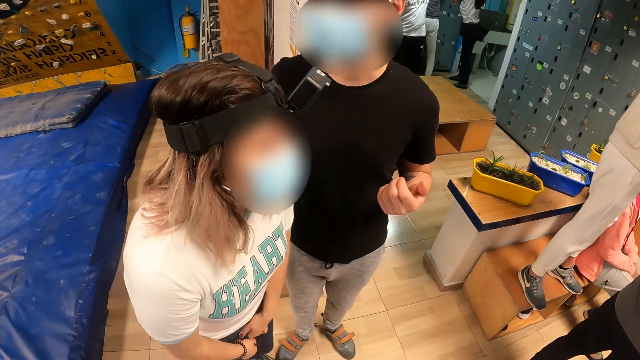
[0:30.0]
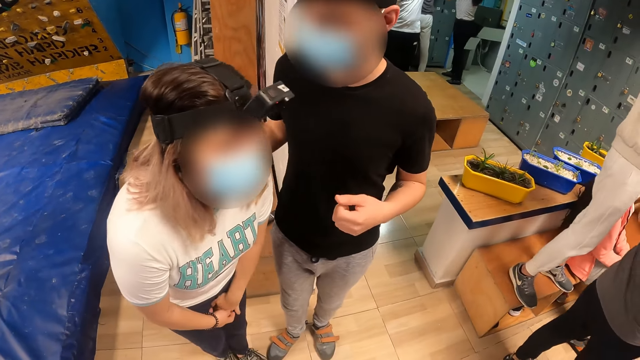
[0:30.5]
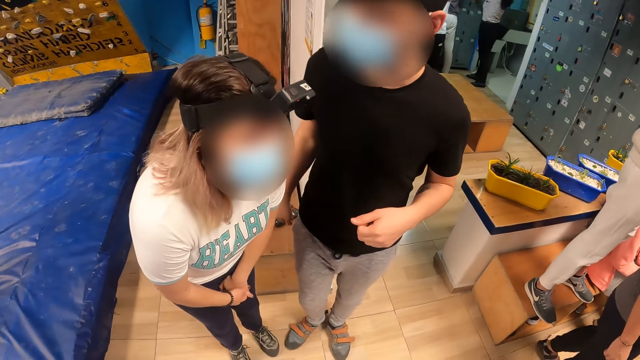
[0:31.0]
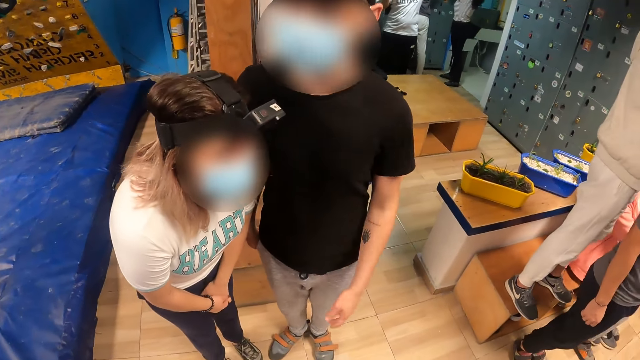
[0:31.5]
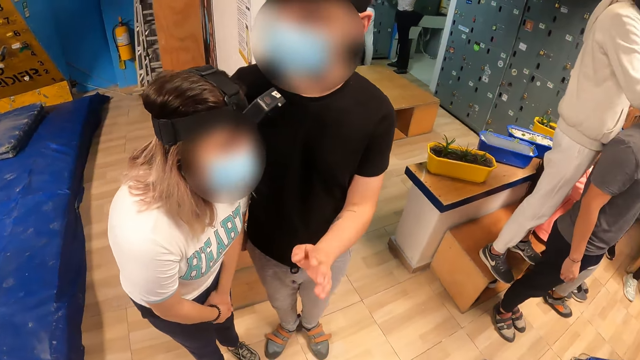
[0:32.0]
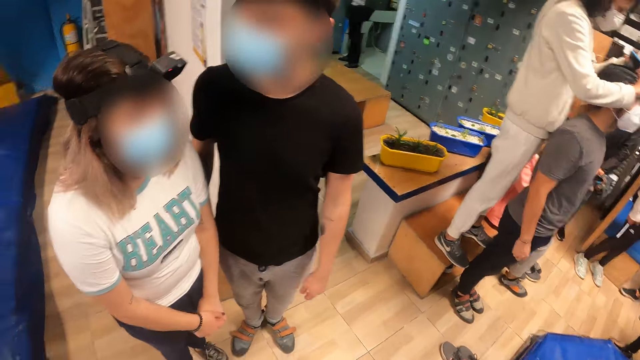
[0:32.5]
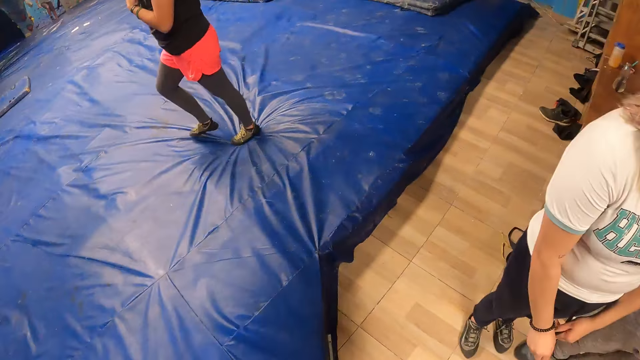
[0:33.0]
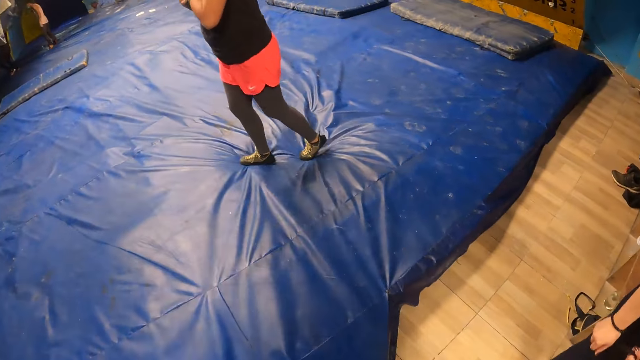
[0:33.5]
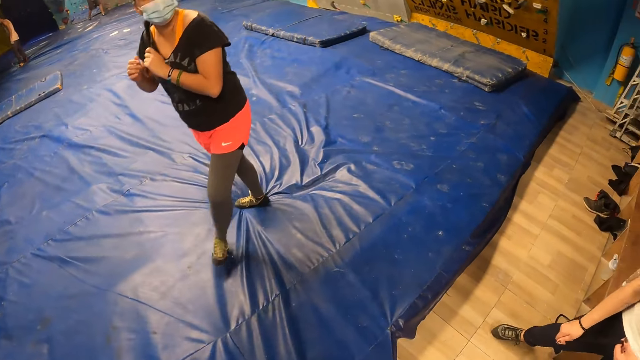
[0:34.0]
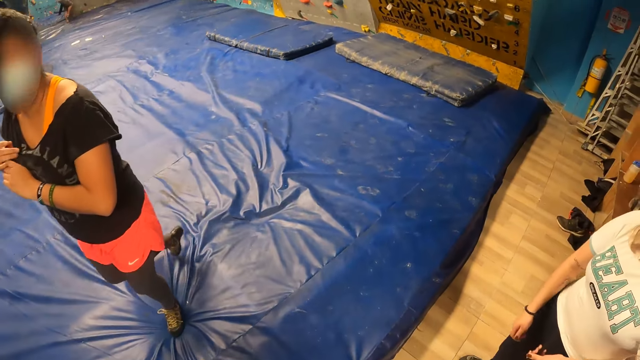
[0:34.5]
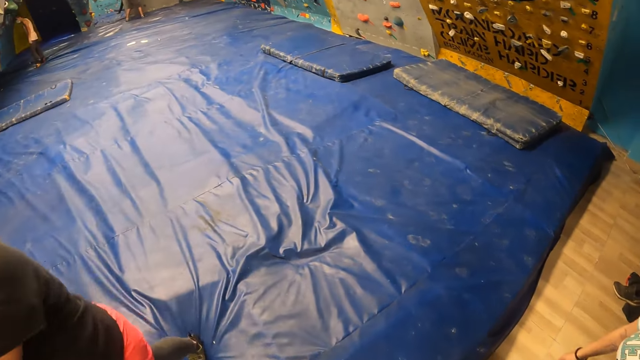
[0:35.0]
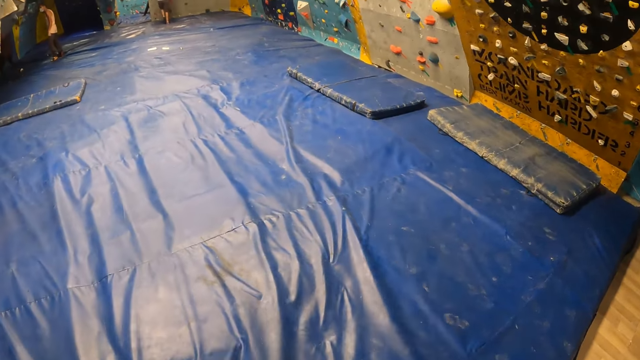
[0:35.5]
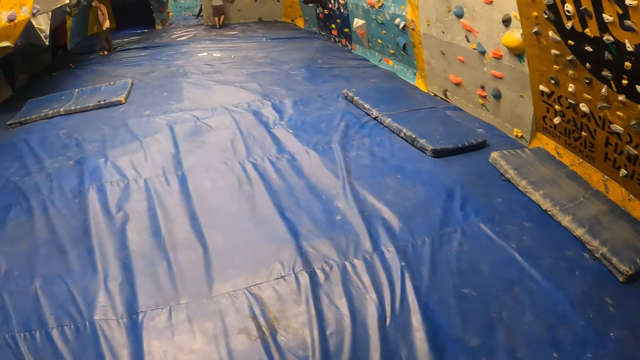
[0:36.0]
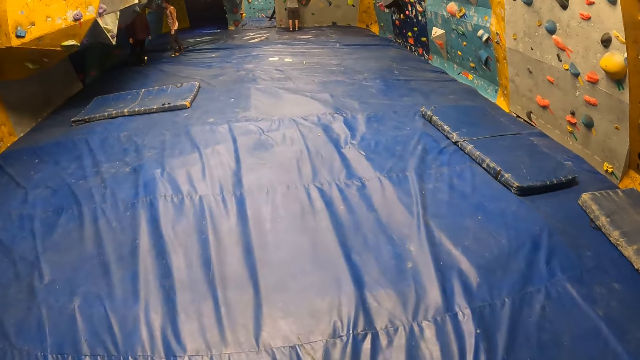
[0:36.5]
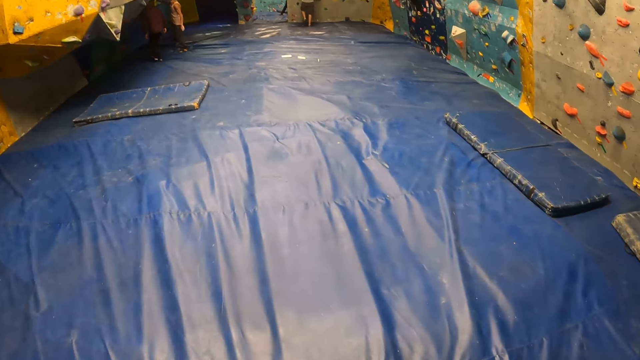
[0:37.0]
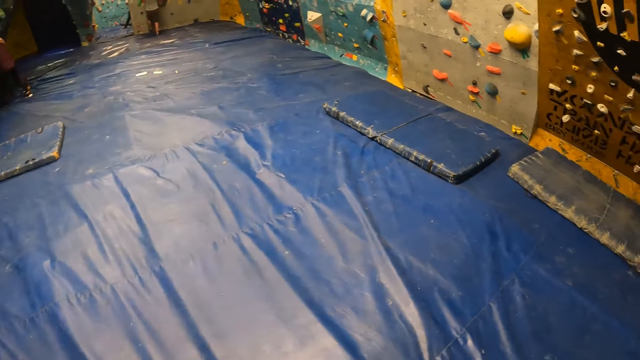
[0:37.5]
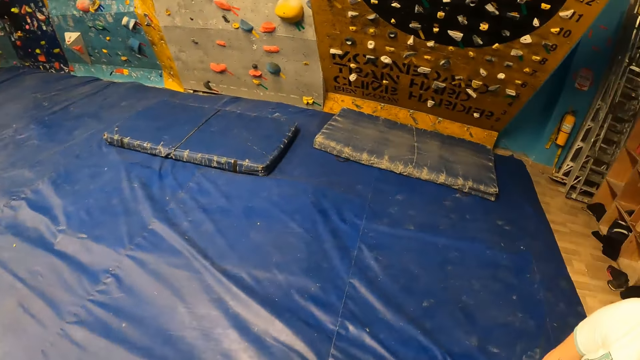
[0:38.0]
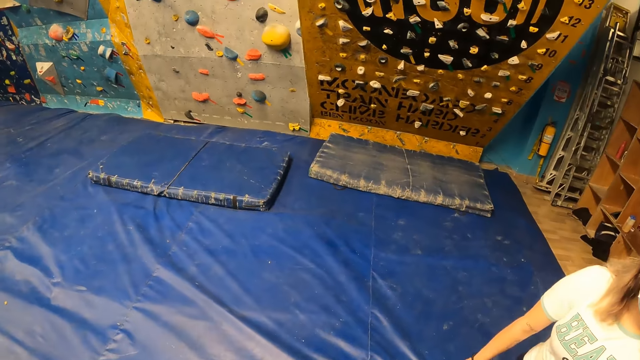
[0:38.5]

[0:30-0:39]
The man lowers his right hand. The camera wearer interacts with the man. They walk around. A woman walks past the camera wearer.

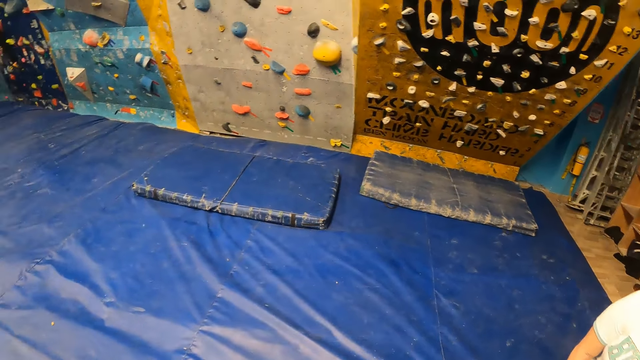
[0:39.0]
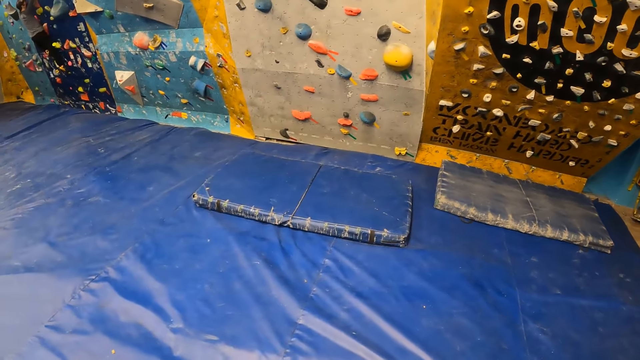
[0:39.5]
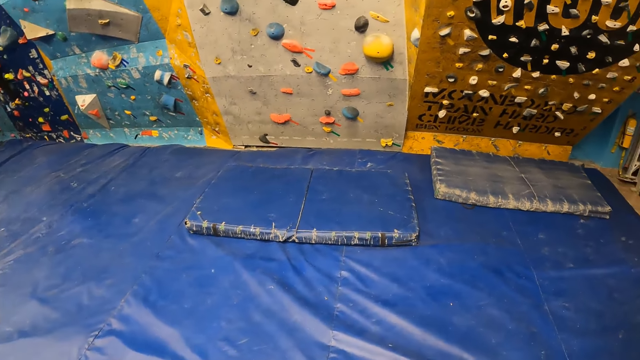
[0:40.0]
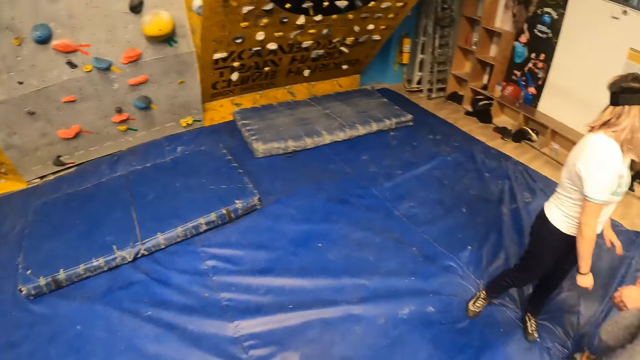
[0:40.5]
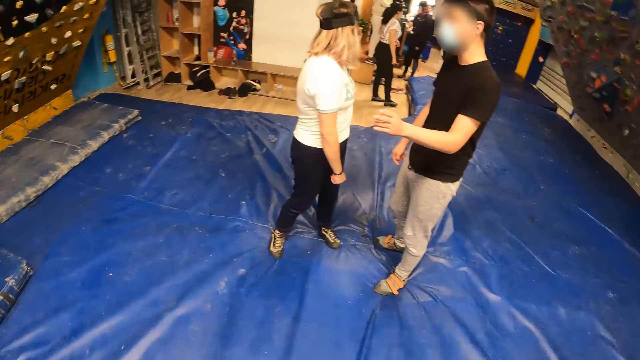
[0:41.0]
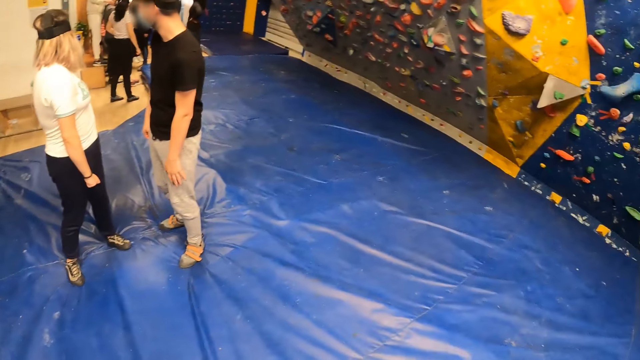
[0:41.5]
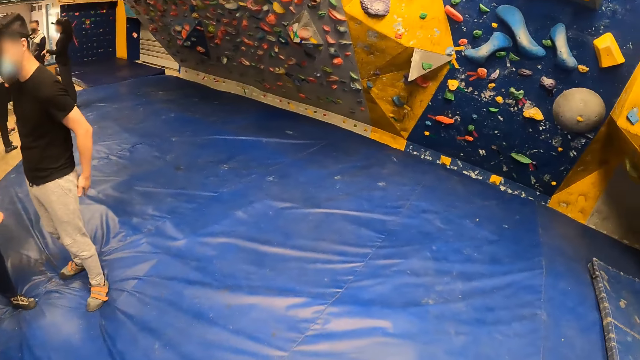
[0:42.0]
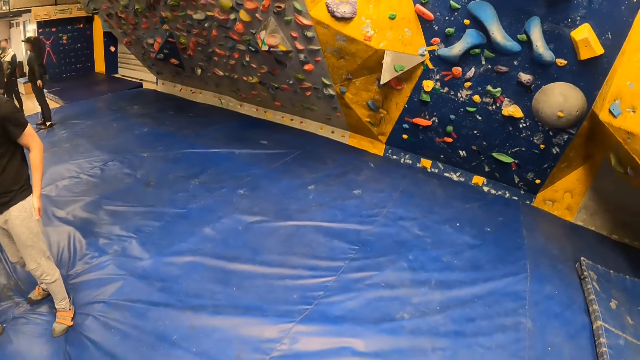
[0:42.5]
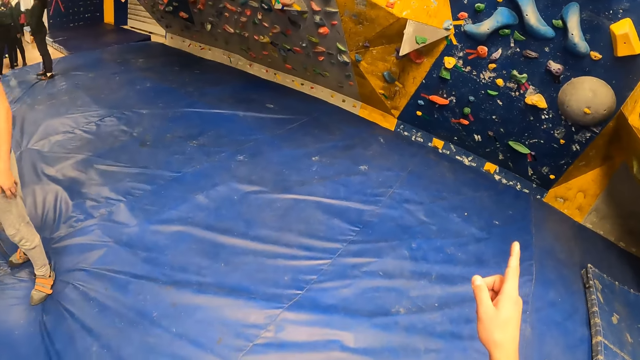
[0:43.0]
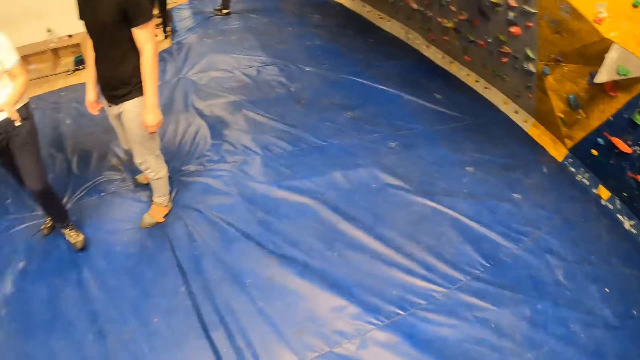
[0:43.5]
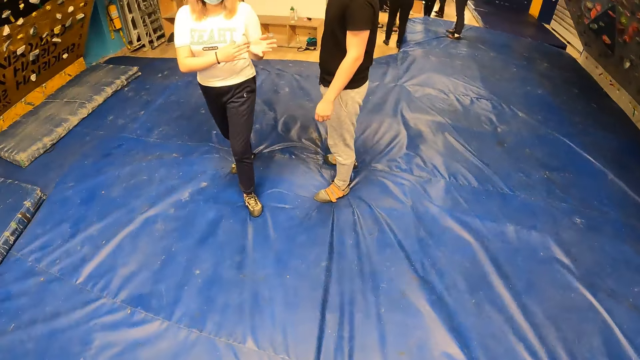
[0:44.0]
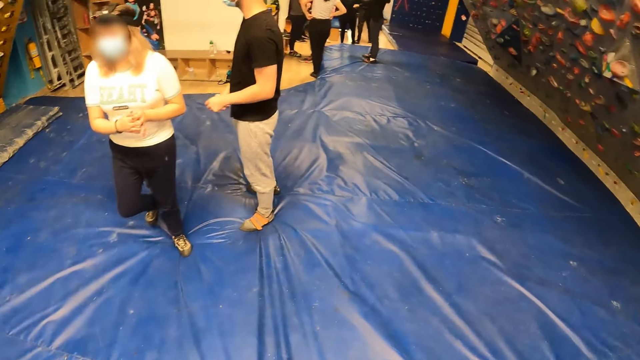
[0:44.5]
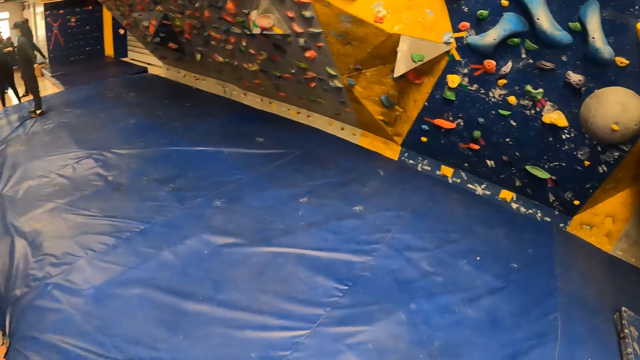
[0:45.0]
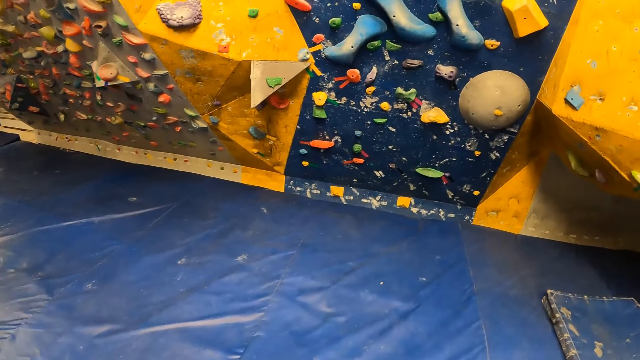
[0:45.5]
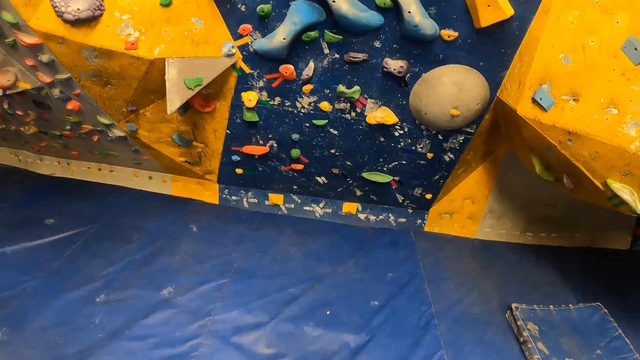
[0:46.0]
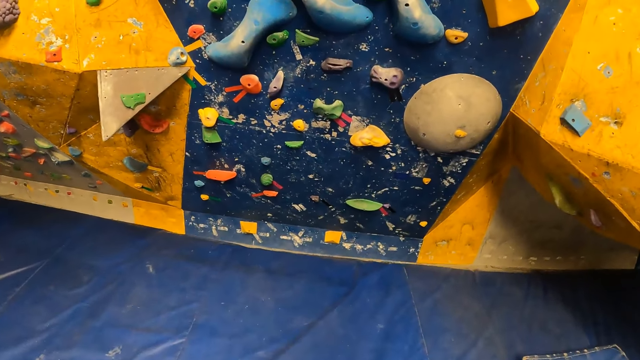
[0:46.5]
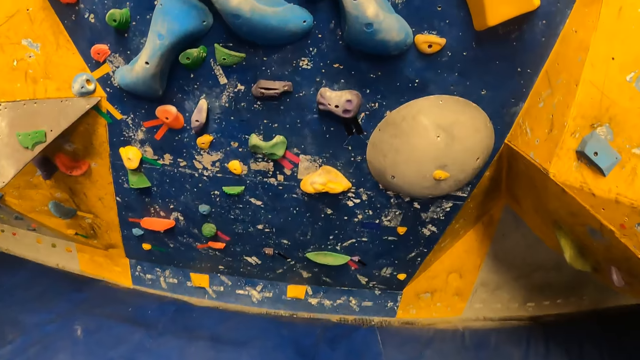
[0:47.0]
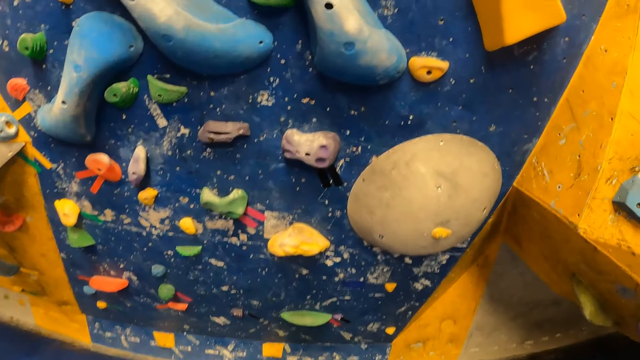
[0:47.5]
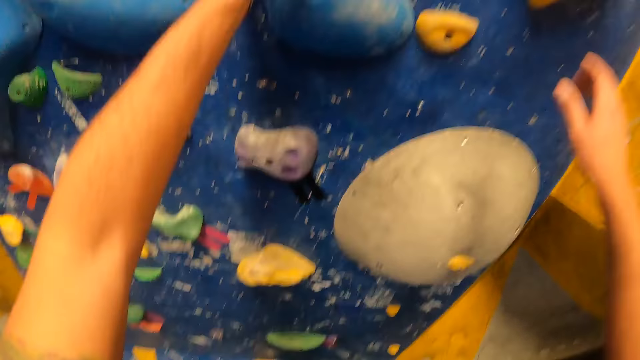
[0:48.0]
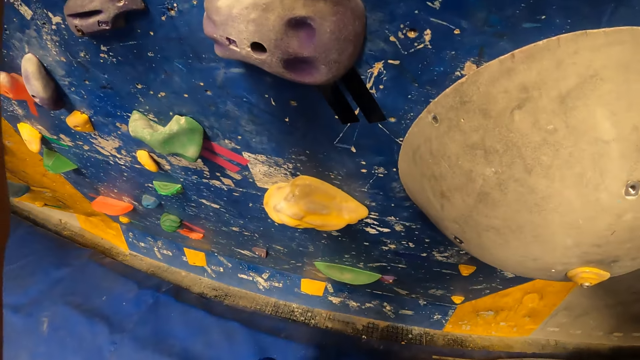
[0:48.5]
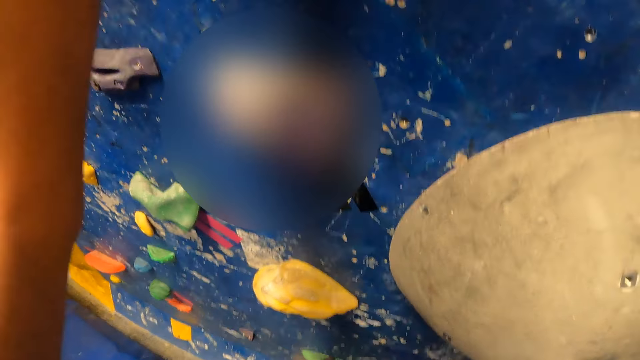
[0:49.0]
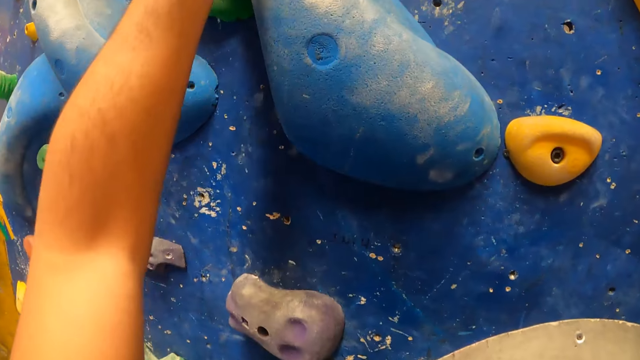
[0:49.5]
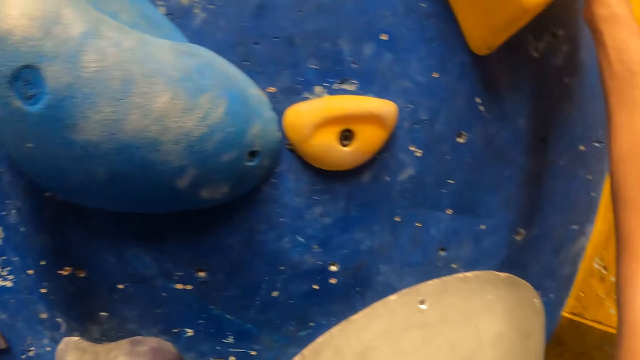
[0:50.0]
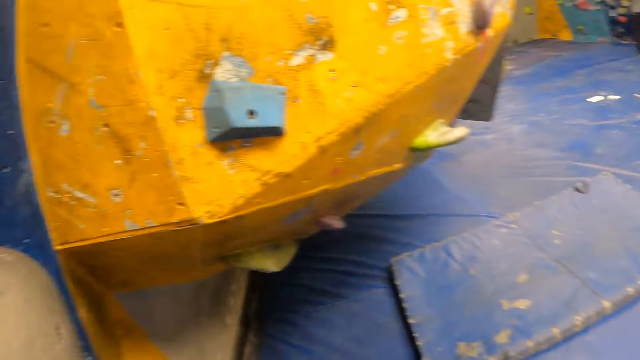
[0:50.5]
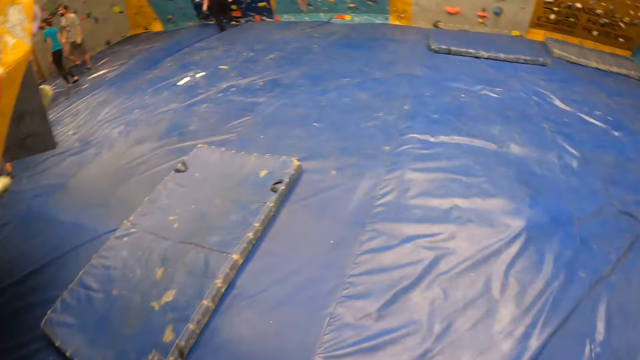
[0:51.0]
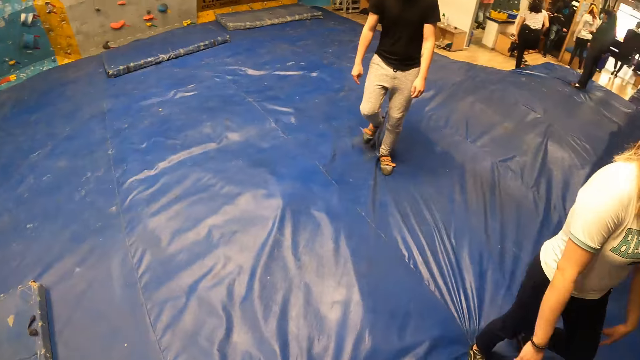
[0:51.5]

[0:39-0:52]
A man converses with a person. The man rubs his left hand on his buttocks. The camera wearer points his right hand towards the rock. He stretches his hand. The man removes his left hand from his buttocks. A woman walks away from the man. The man stands next to a person. The woman claps her hands. The camera wearer walks around. He walks towards the rock. He holds the rock with his hands. He climbs the wall. He withdraws his hands from the rock. The woman walks towards the rock.
